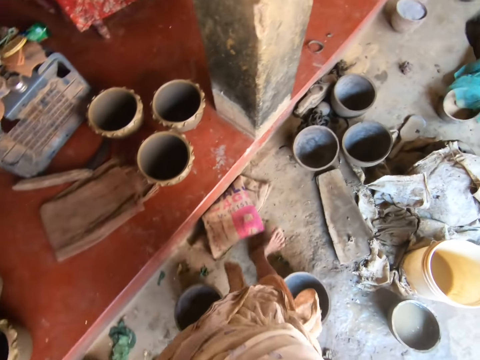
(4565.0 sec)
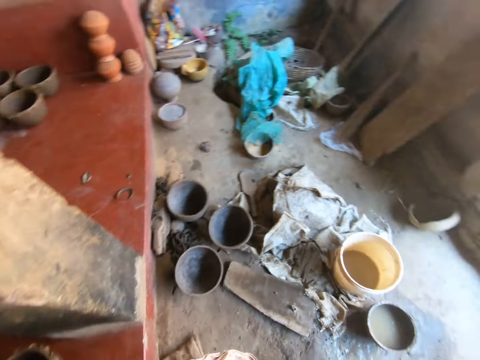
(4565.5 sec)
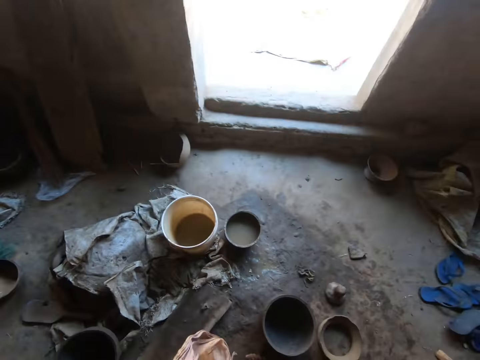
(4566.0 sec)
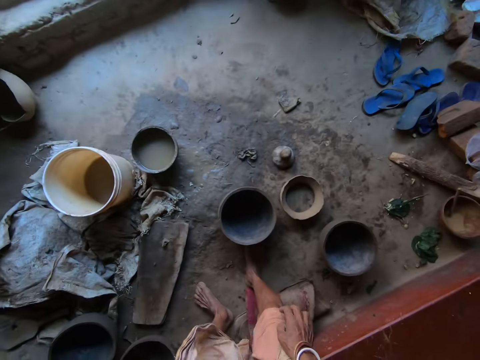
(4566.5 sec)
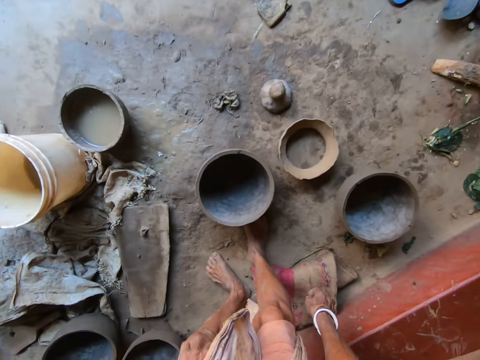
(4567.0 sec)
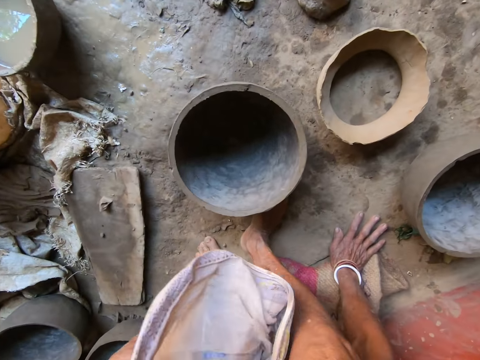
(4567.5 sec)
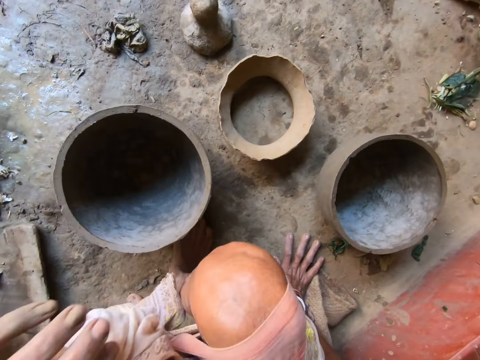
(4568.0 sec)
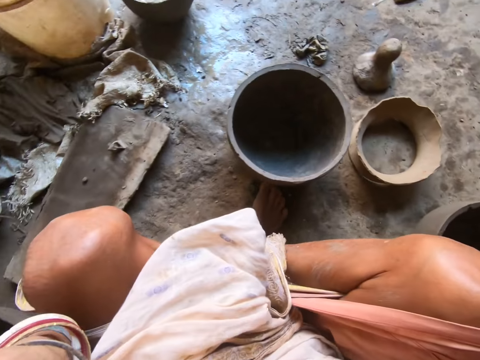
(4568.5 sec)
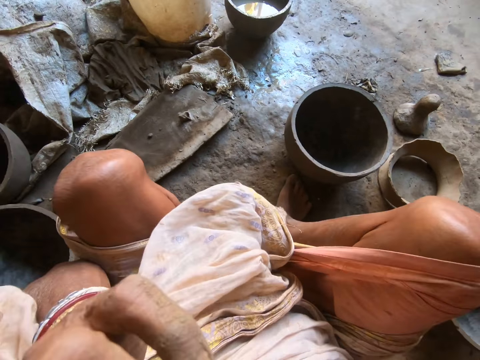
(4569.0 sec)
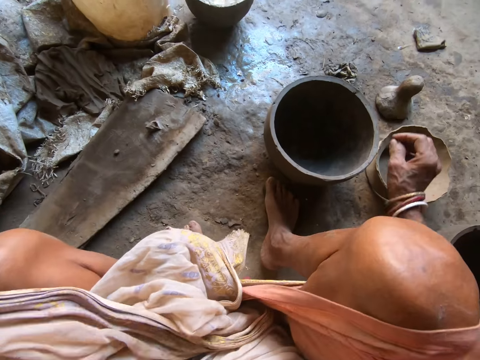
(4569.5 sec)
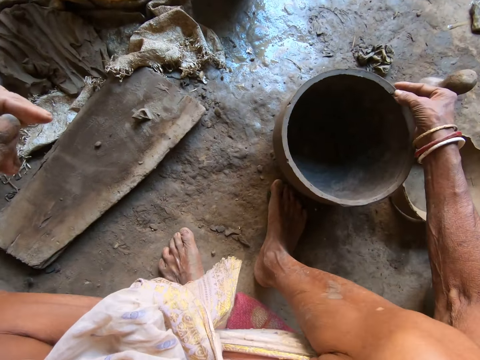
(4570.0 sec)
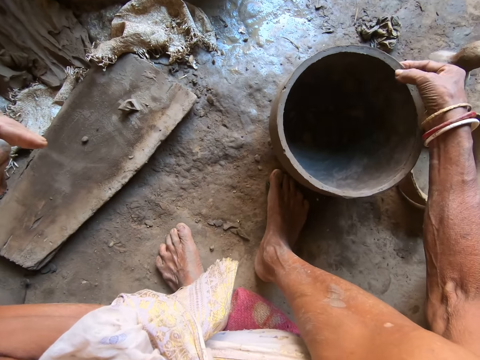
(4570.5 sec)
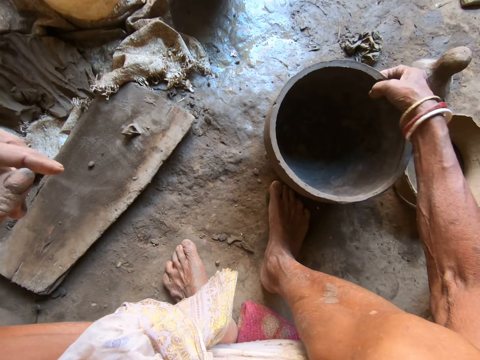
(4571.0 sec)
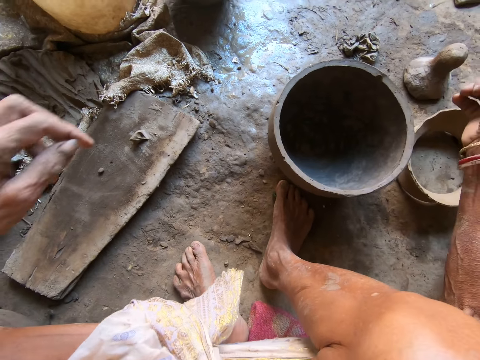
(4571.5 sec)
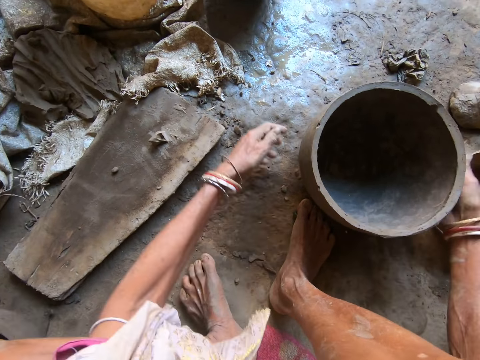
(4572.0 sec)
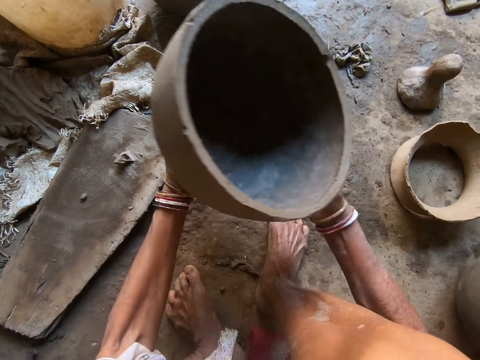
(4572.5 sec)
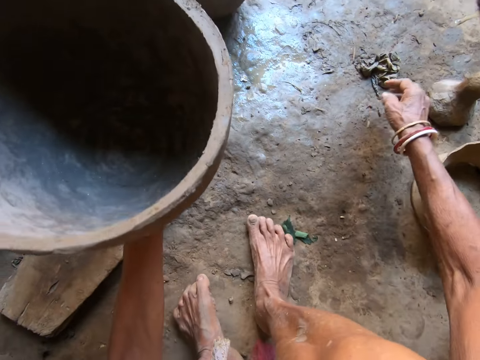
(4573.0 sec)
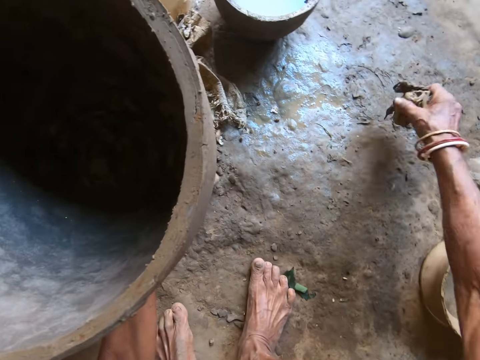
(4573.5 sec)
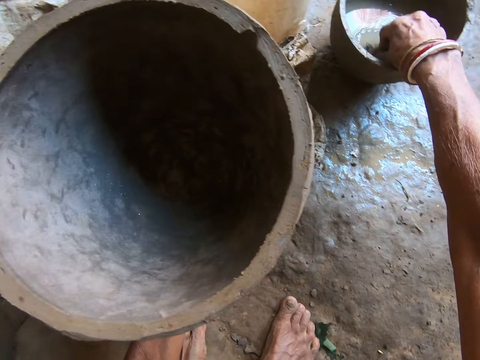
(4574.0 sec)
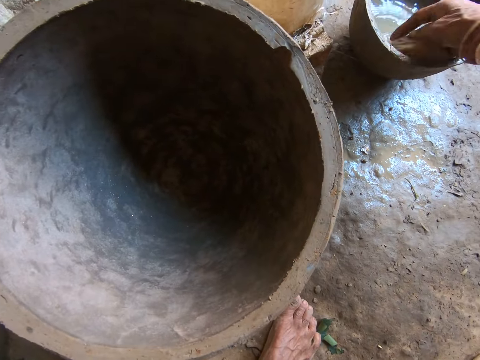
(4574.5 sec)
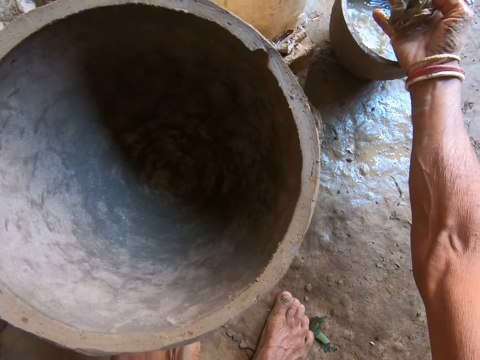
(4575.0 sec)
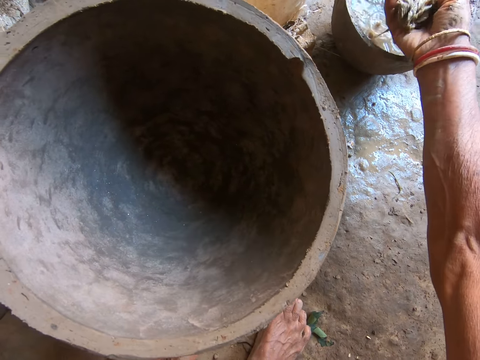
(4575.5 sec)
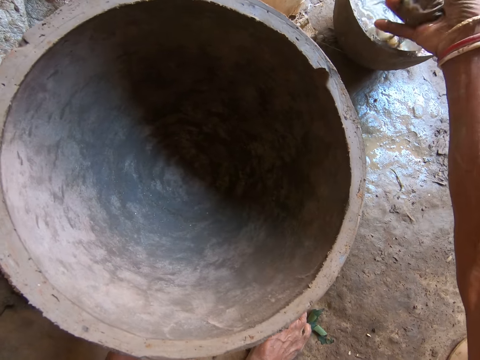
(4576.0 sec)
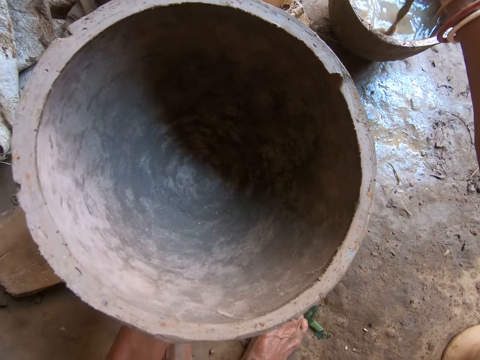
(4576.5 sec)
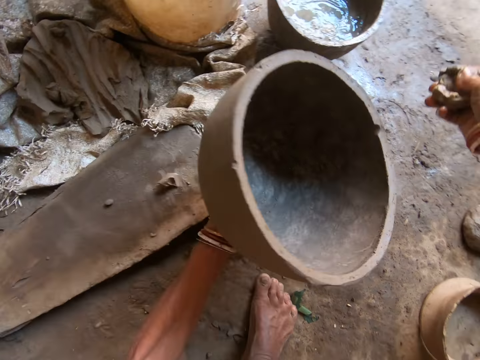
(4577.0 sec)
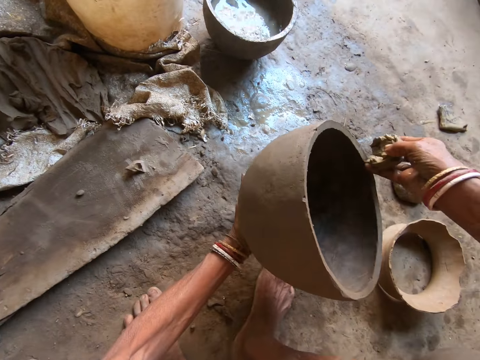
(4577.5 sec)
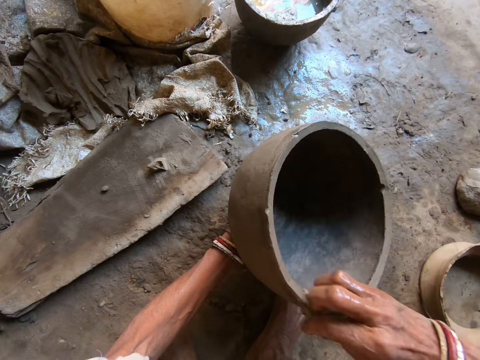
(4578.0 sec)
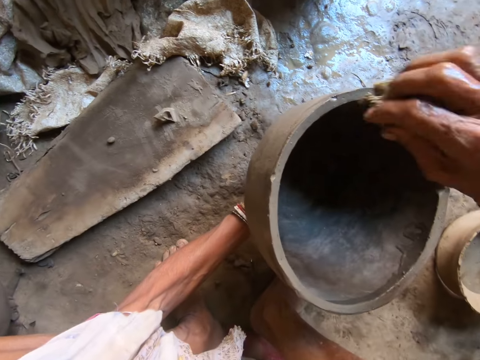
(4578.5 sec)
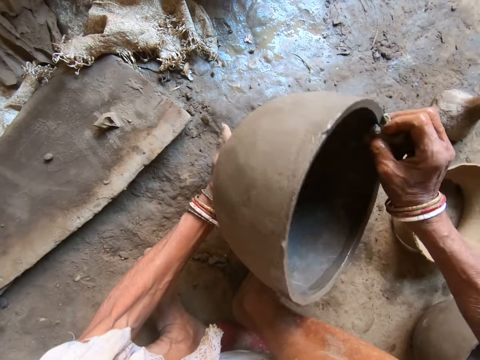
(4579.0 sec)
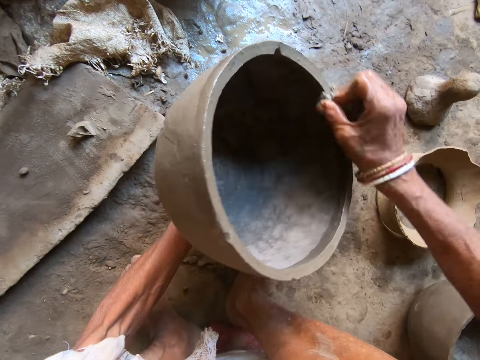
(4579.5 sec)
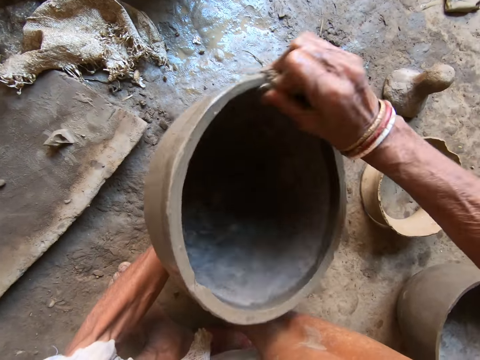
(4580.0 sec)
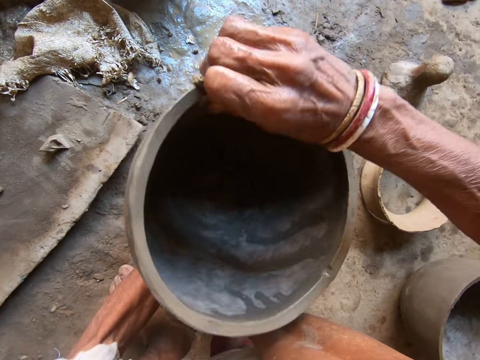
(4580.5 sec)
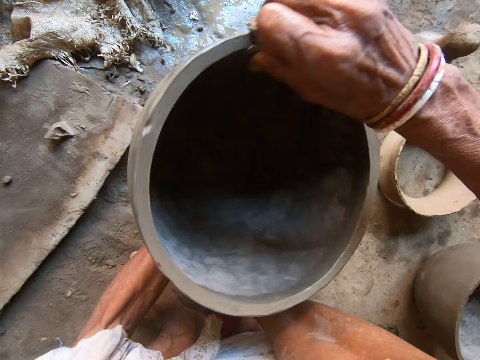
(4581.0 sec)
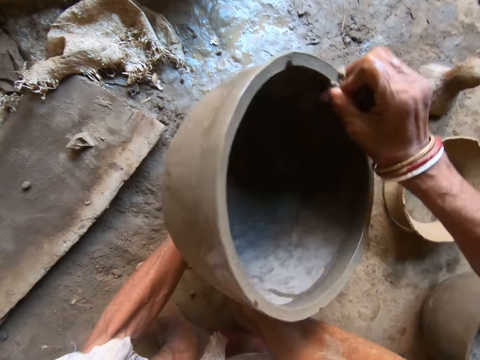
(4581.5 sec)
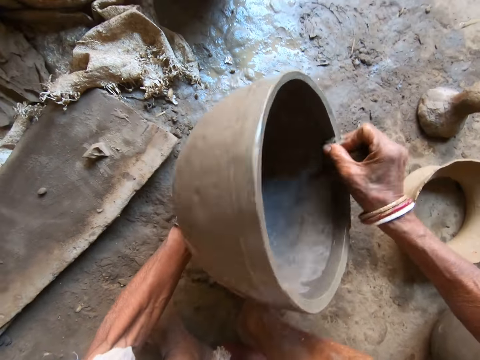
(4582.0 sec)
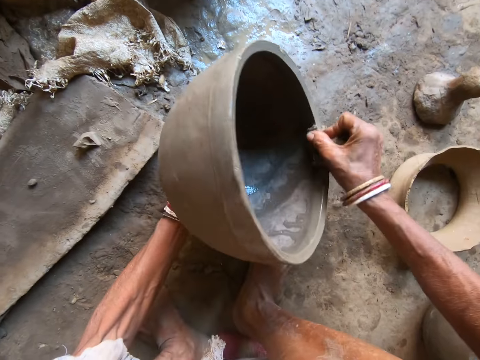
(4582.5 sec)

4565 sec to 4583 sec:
The camera wearer sits on the floor. She touches her face with her left hand. She touches the pottery on the ground with her right hand. She carries the pottery from the ground with her right hand. She picks up a piece of cloth on the ground with her right hand. She dips the piece of cloth in her right hand into a clay pot of water. She squeezes the piece of cloth with her right hand. She rubs the piece of cloth on the pottery with her right hand. She converses with a man.

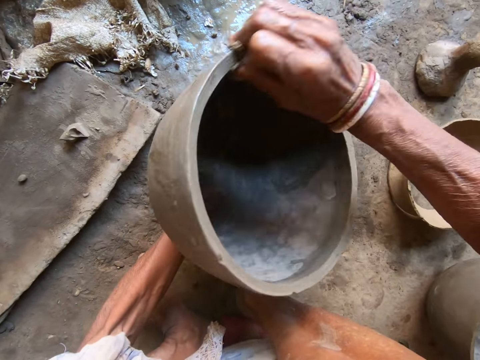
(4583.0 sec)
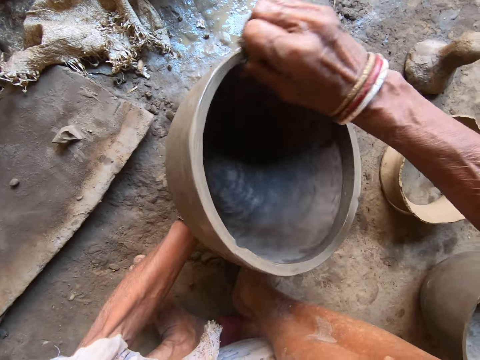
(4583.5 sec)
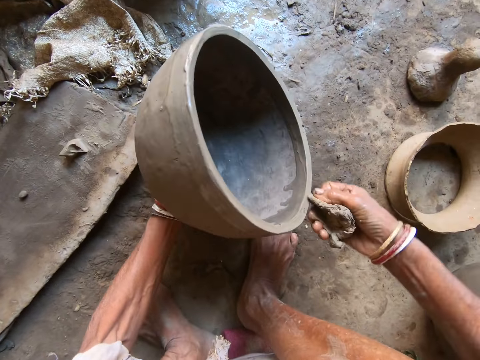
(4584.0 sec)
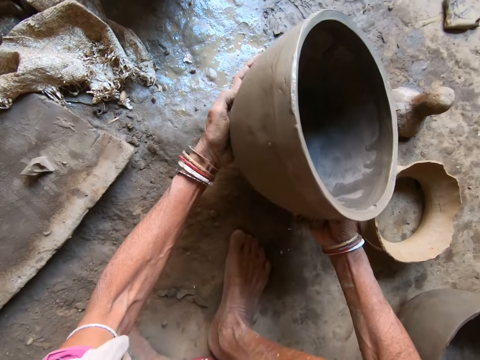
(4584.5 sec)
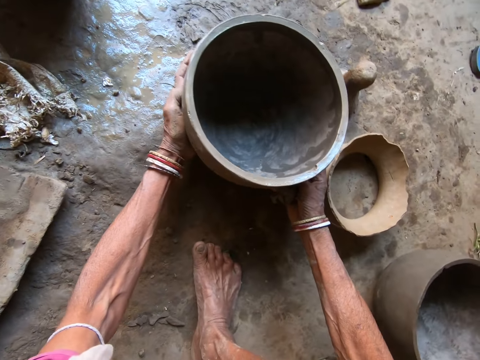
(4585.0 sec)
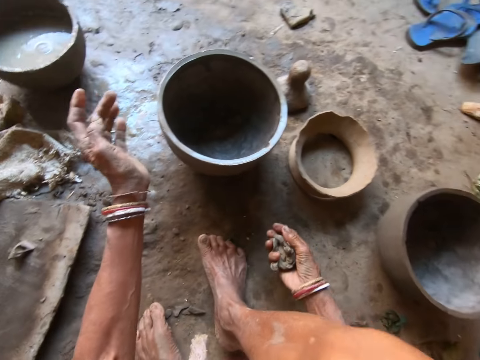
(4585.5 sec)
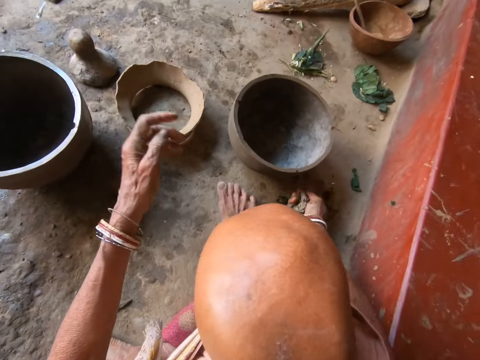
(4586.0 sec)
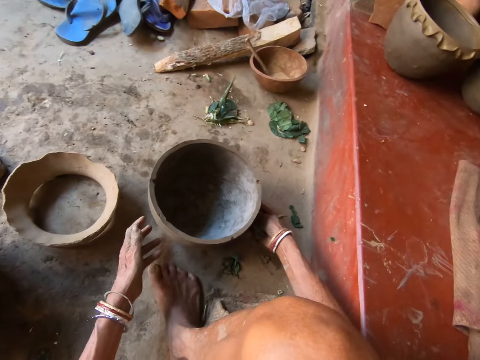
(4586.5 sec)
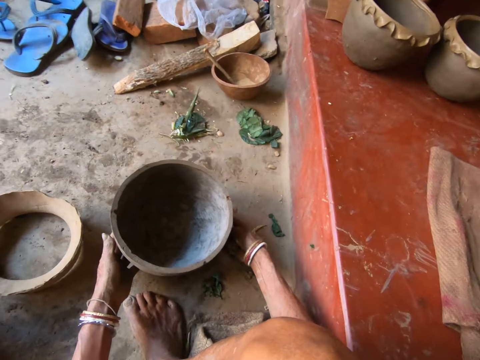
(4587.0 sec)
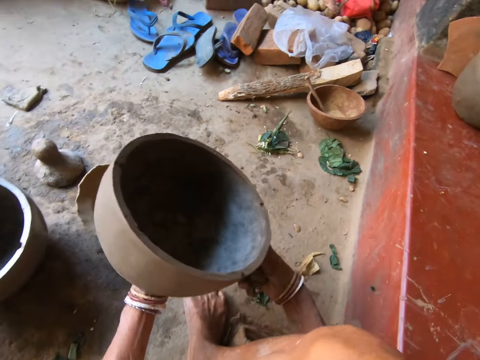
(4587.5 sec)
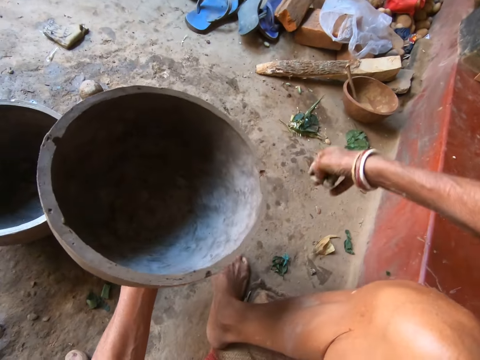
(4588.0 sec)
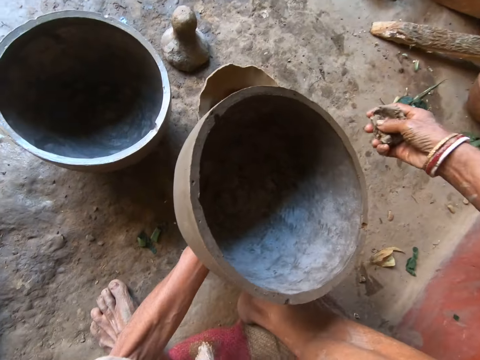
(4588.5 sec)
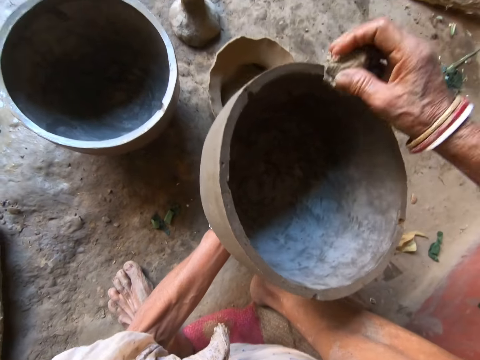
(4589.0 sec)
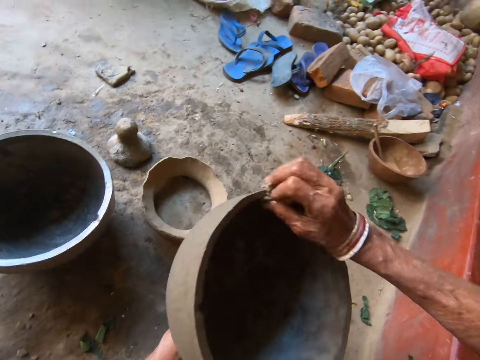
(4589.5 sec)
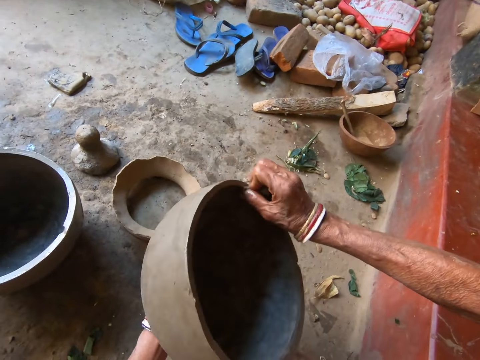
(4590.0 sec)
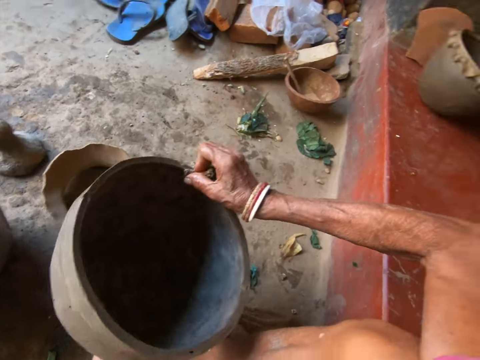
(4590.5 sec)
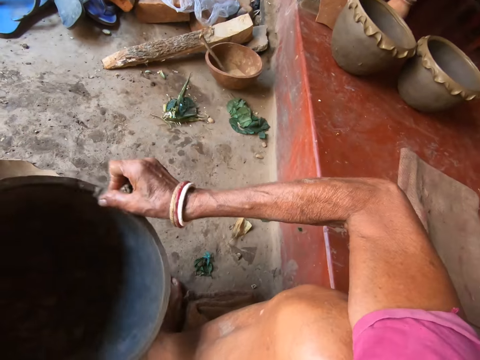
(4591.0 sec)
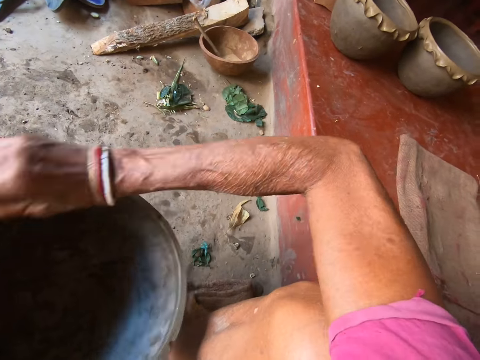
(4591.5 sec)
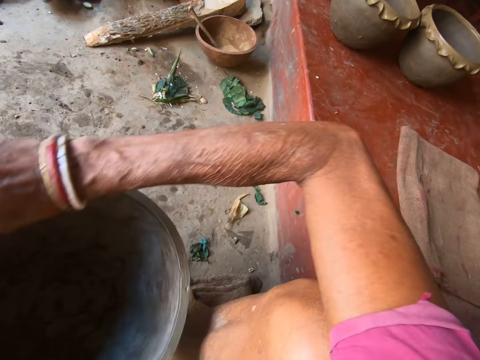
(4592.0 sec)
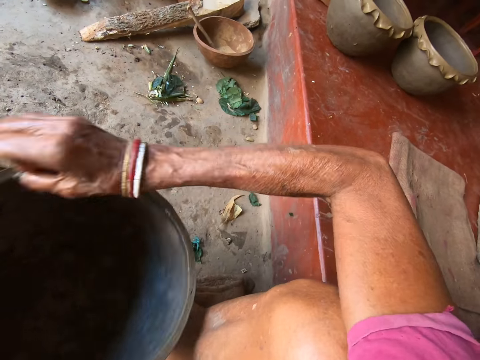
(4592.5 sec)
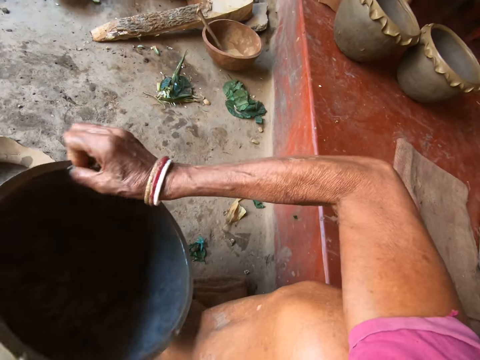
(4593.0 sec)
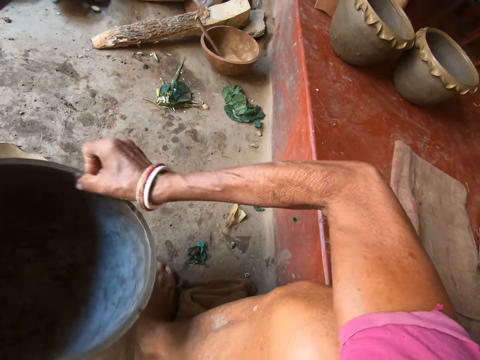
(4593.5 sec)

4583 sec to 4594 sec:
The camera wearer drops the clay mortar on the ground with both hands. She turns to the side. She carries the clay mortar from the ground with both hands. She holds a cloth. She washes the clay mortar in her left hand with the sponge in her right hand.
